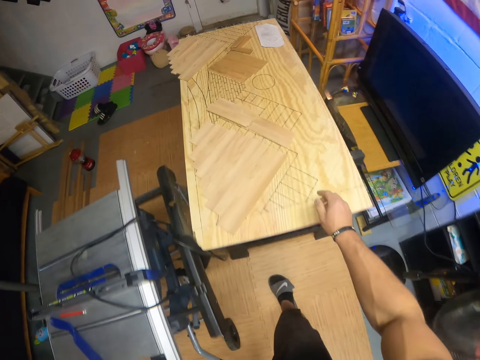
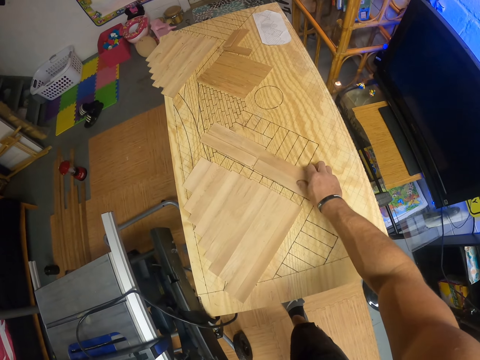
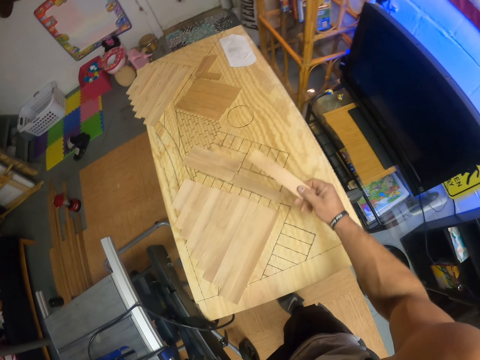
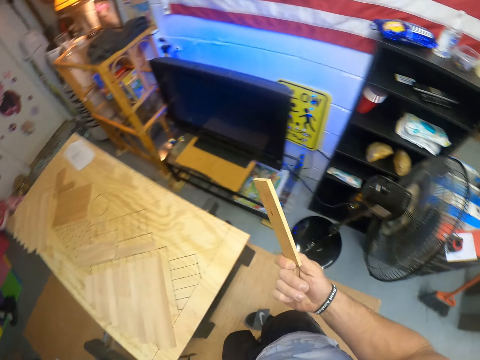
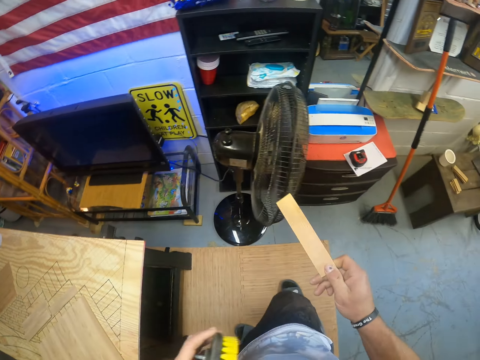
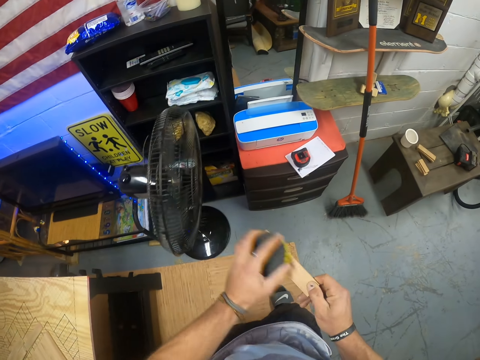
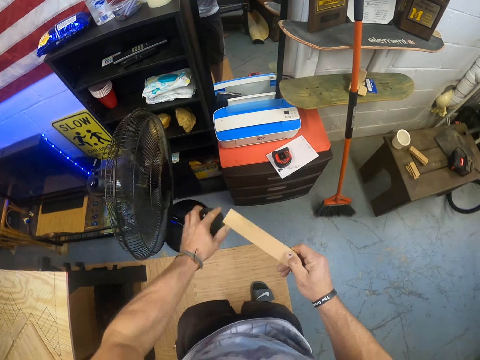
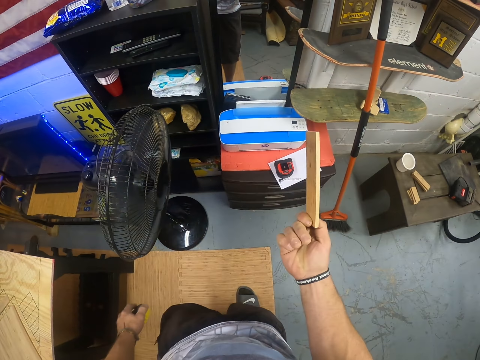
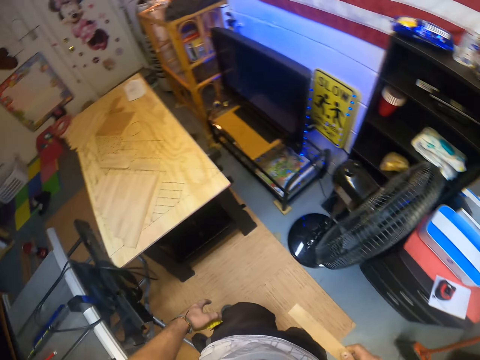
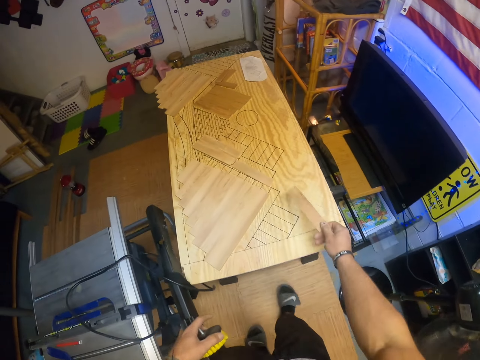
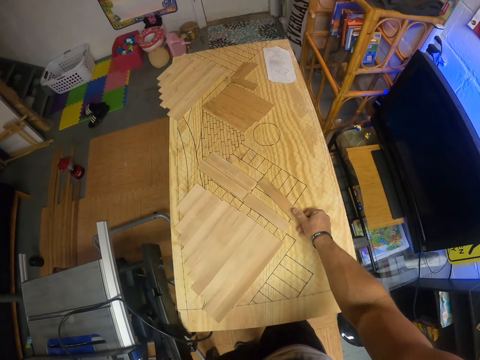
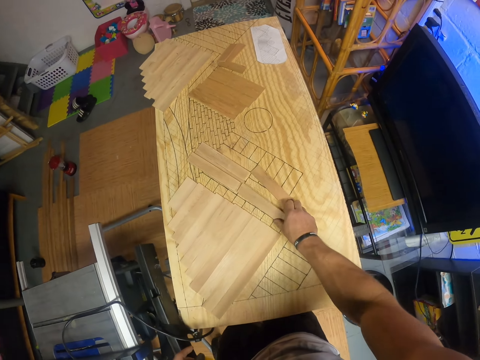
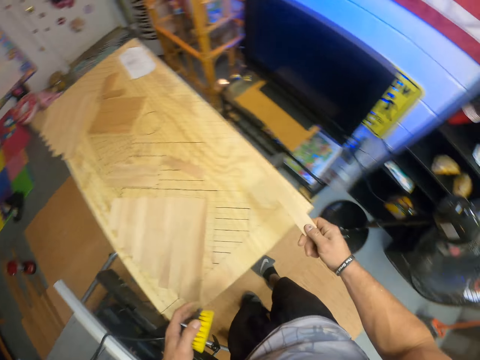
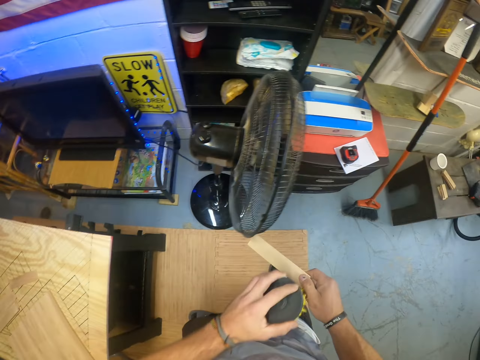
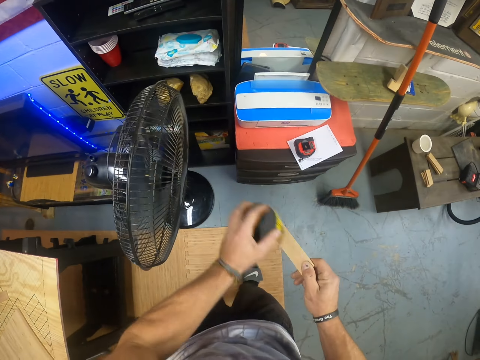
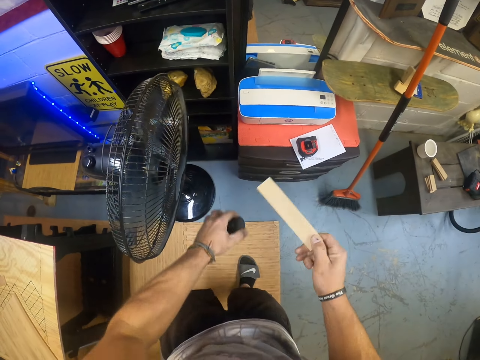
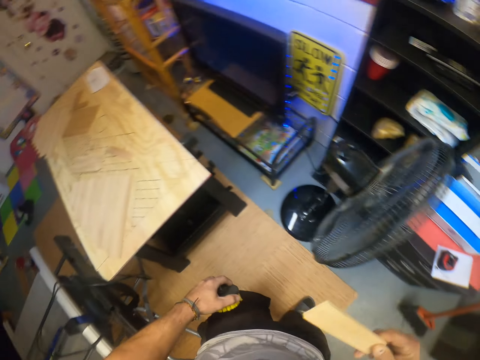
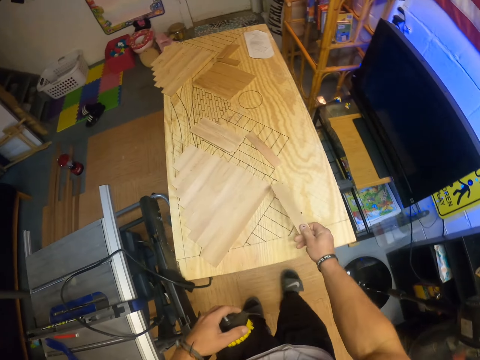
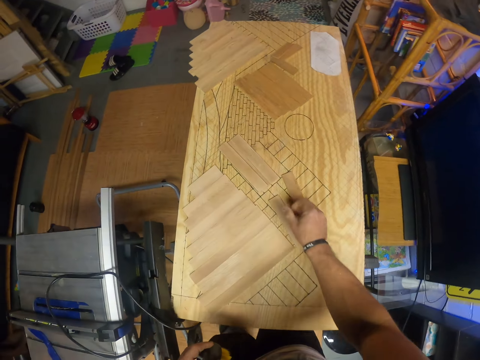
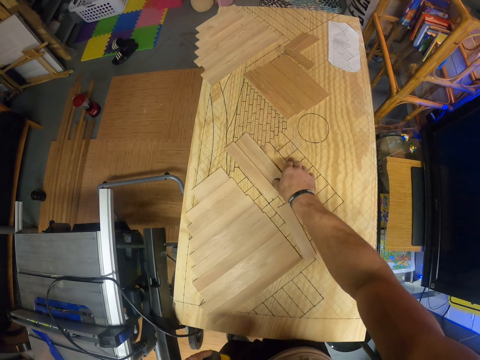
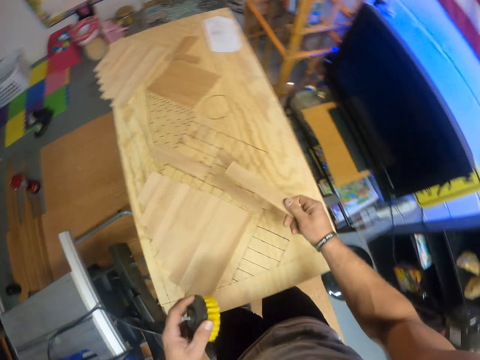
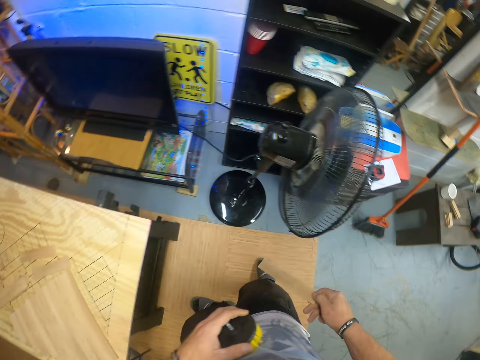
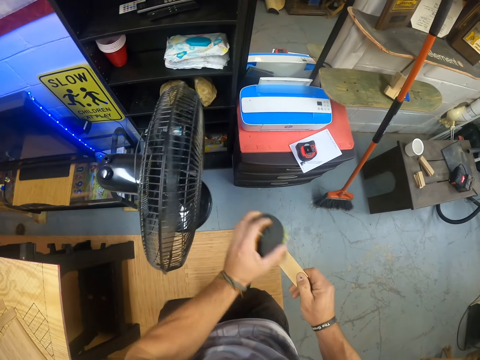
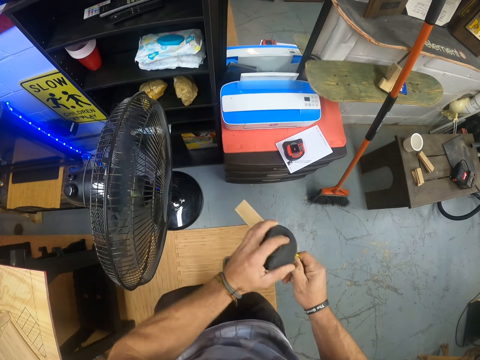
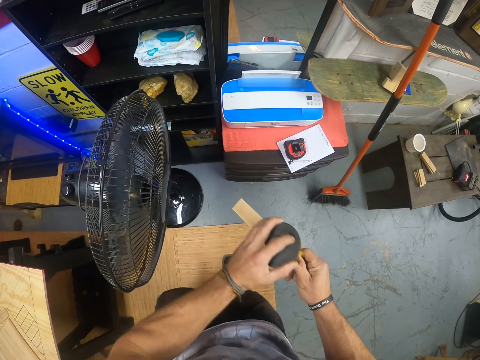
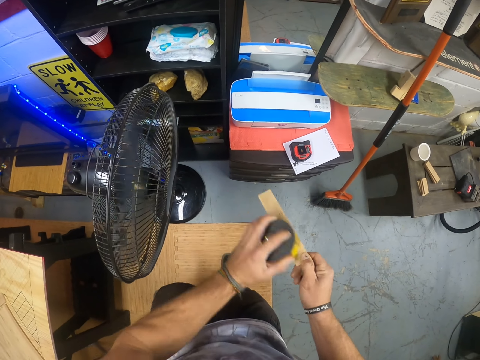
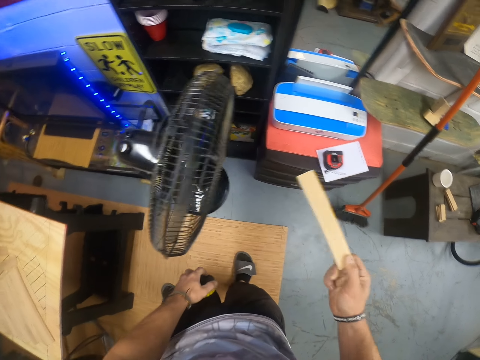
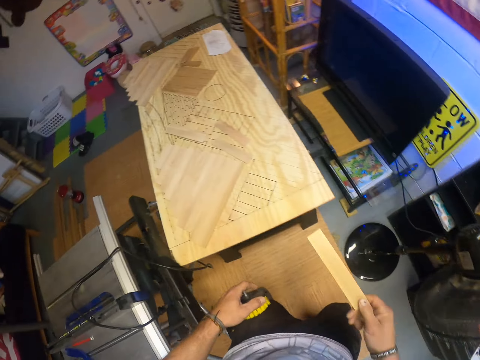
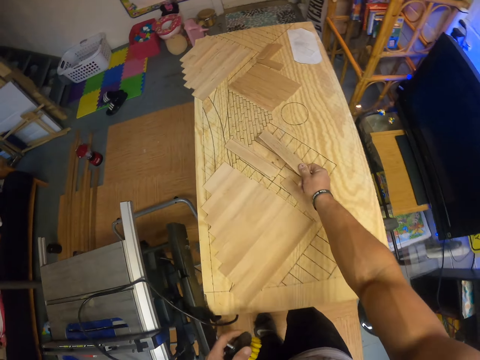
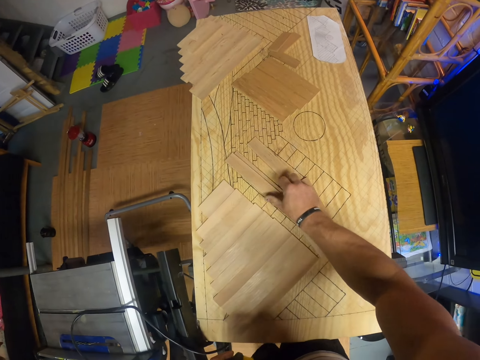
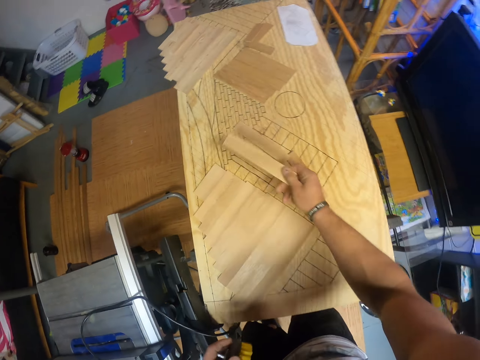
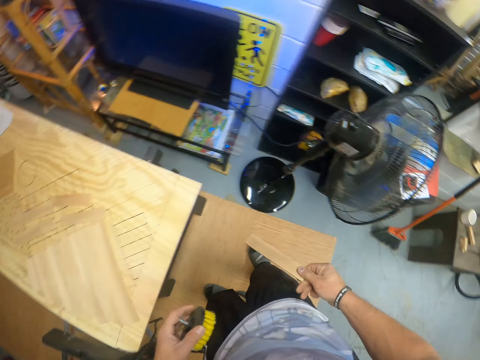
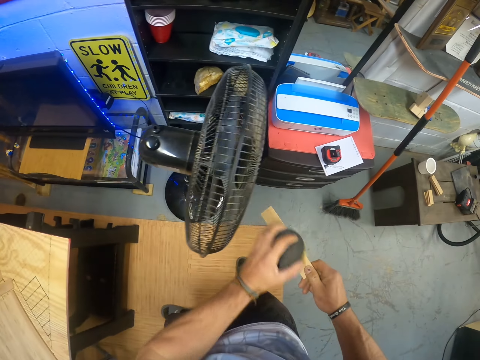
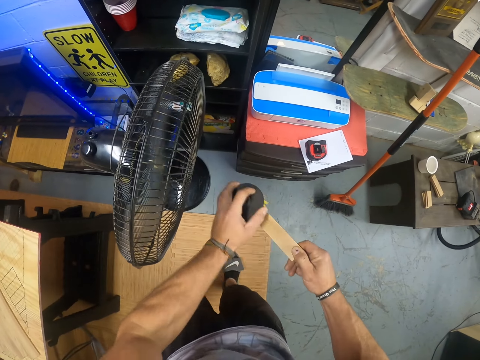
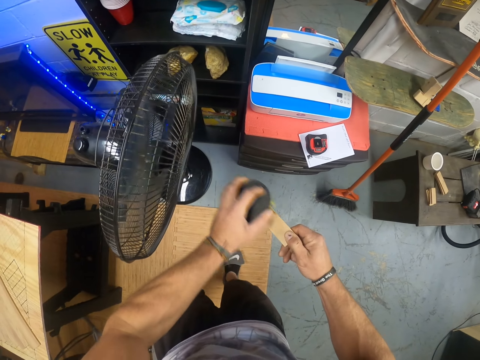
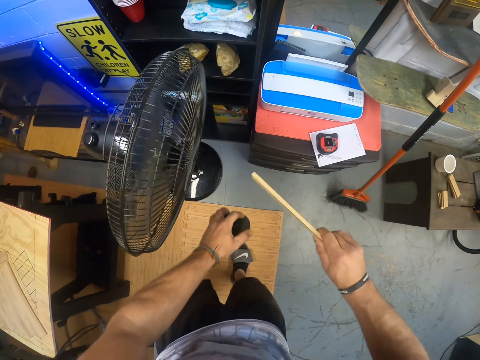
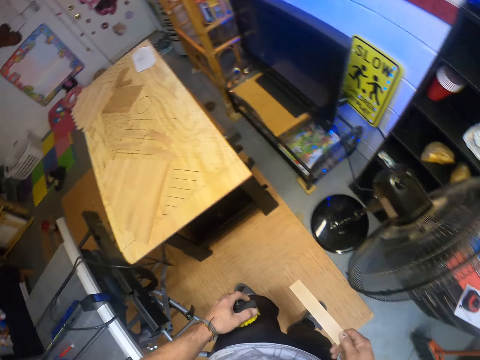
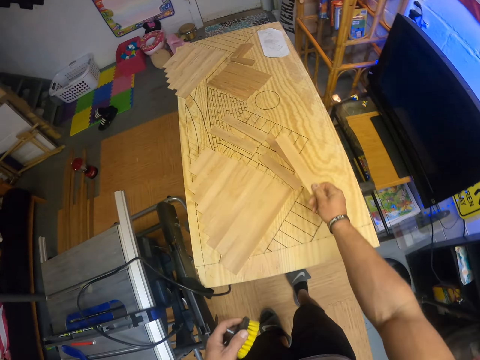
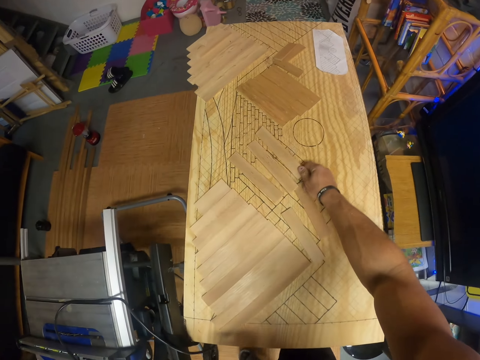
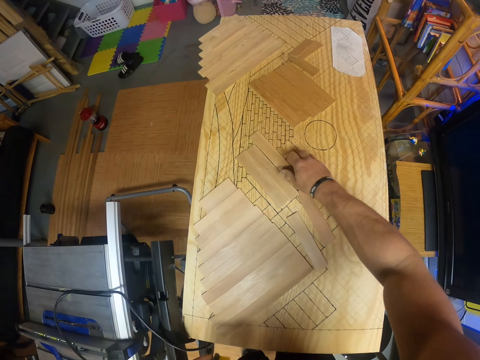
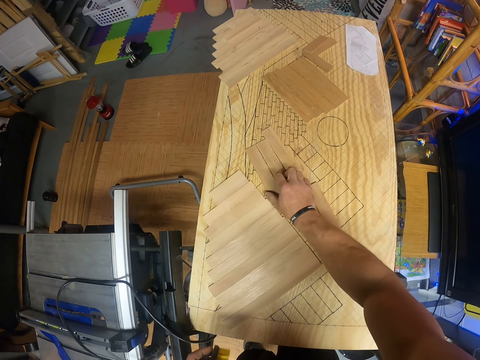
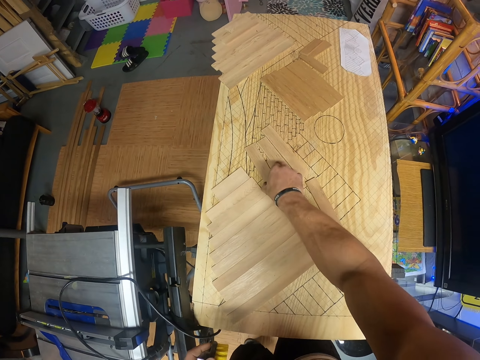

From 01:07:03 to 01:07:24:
The camera wearer picks up a piece of wood from a table with his right hand. He brushes the piece of wood with the brush with his left hand. He drops the piece of wood on the table with his right hand. He picks up a piece of wood from the table with his right hand. He brushes the piece of wood with the brush with his left hand. He drops the piece of wood on the table with his right hand. He picks up a piece of wood from the table with his right hand. He brushes the piece of wood with the brush with his left hand. He drops the piece of wood on the table with his right hand. He picks up a piece of wood from the table with his right hand. He brushes the piece of wood with the brush with his left hand. He drops the piece of wood on the table with his right hand. He picks up a piece of wood from the table with his right hand.
